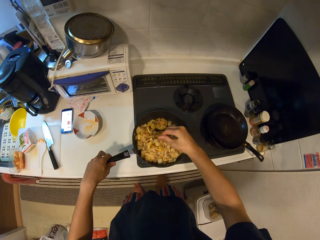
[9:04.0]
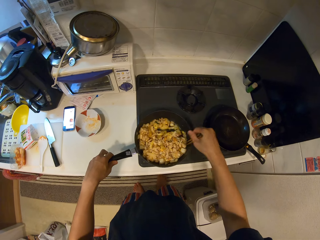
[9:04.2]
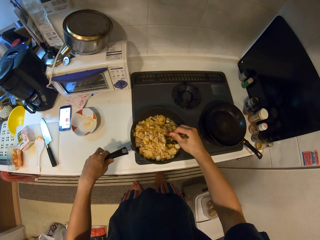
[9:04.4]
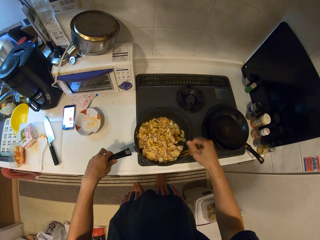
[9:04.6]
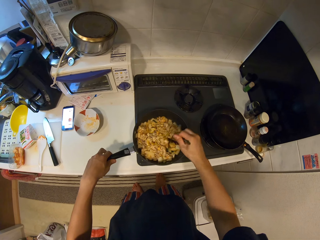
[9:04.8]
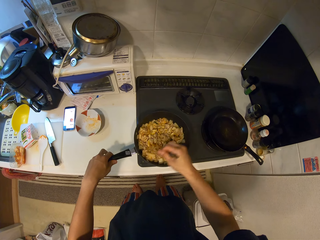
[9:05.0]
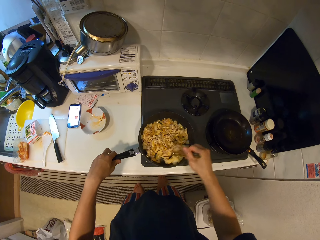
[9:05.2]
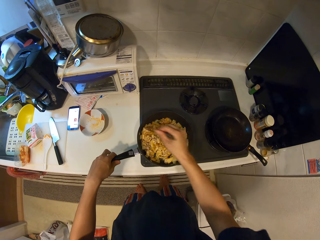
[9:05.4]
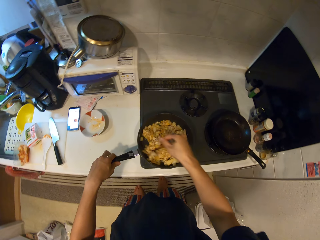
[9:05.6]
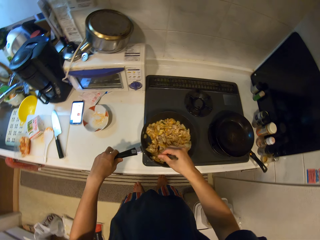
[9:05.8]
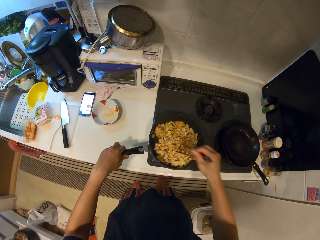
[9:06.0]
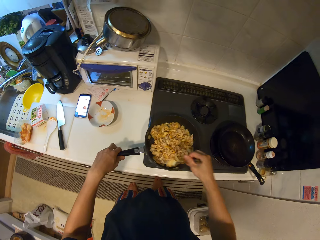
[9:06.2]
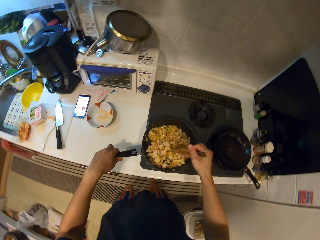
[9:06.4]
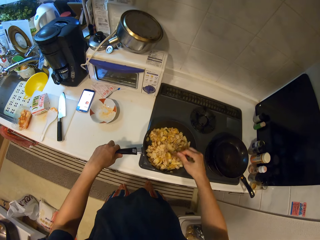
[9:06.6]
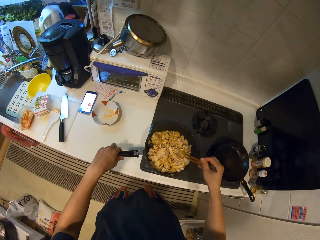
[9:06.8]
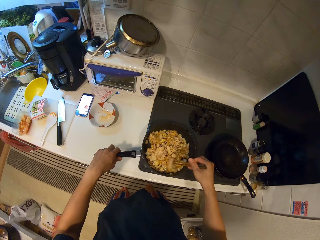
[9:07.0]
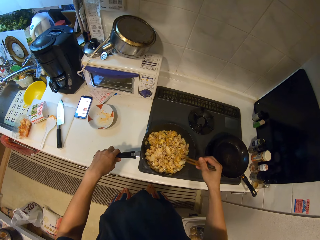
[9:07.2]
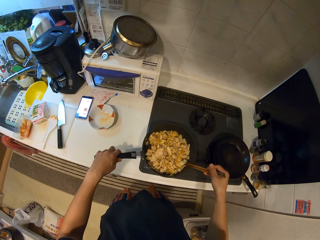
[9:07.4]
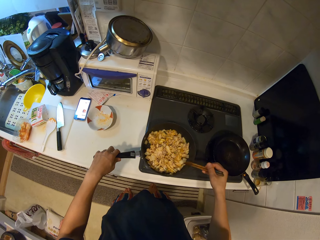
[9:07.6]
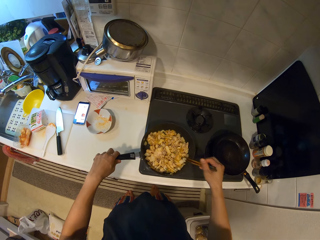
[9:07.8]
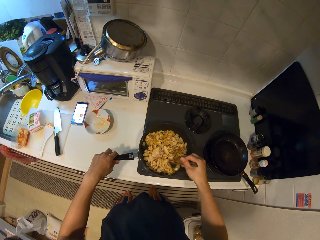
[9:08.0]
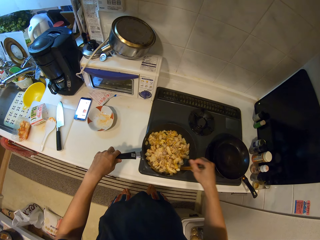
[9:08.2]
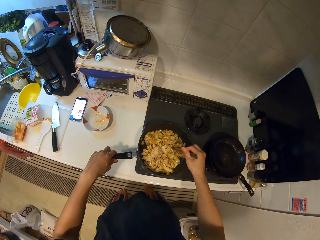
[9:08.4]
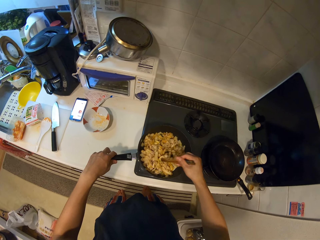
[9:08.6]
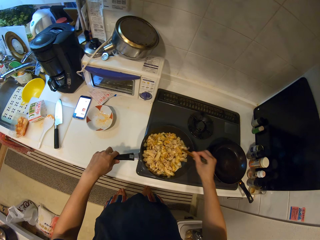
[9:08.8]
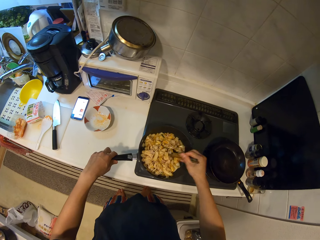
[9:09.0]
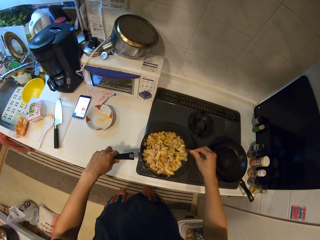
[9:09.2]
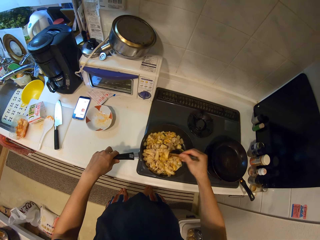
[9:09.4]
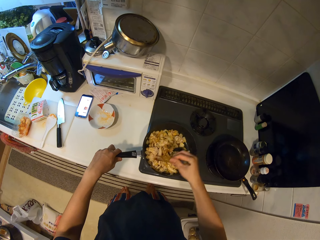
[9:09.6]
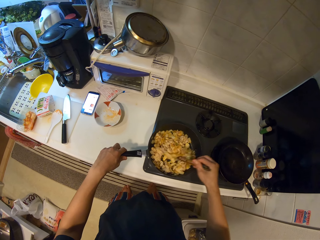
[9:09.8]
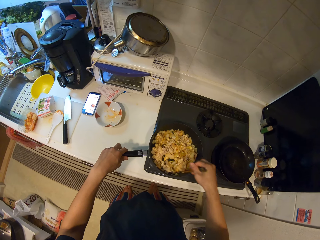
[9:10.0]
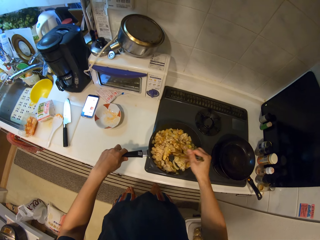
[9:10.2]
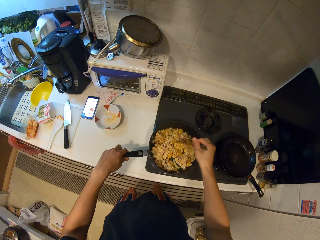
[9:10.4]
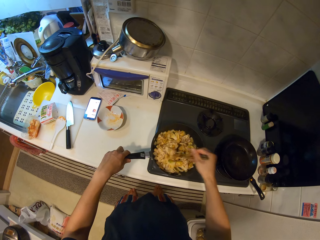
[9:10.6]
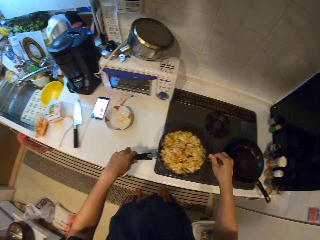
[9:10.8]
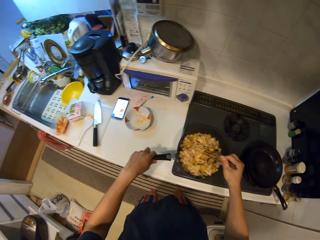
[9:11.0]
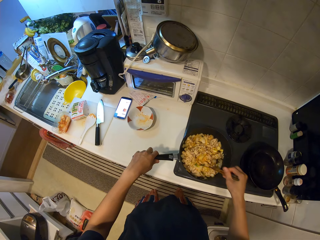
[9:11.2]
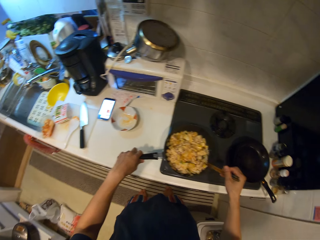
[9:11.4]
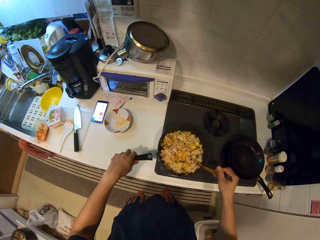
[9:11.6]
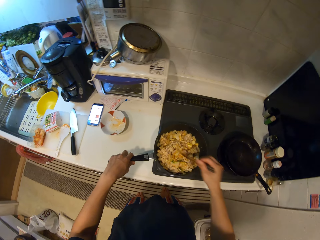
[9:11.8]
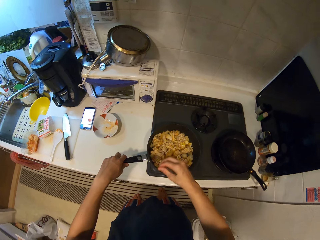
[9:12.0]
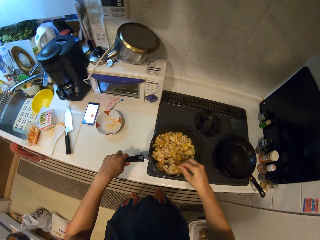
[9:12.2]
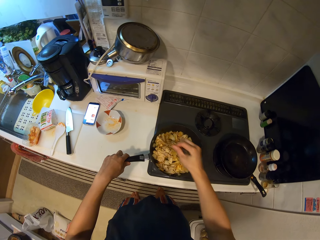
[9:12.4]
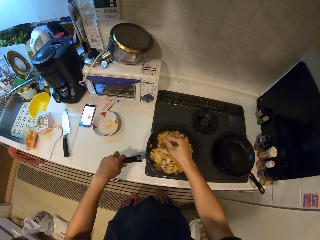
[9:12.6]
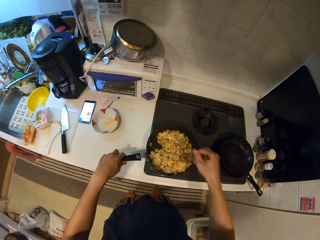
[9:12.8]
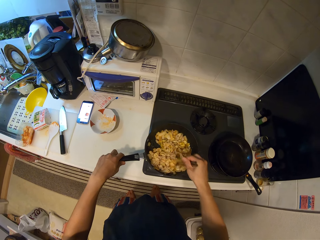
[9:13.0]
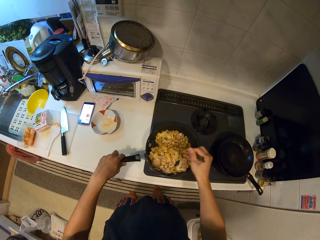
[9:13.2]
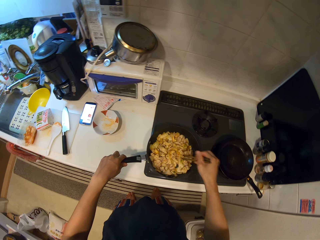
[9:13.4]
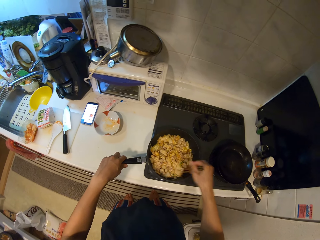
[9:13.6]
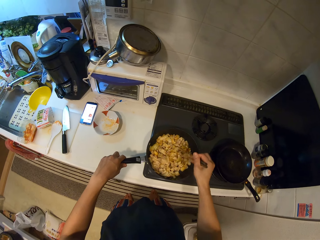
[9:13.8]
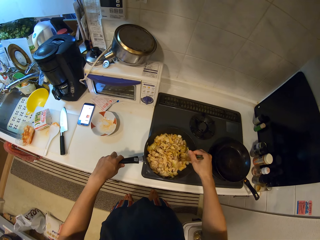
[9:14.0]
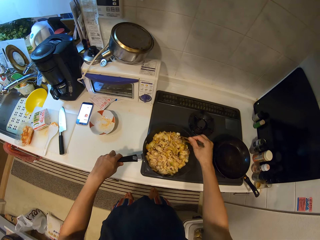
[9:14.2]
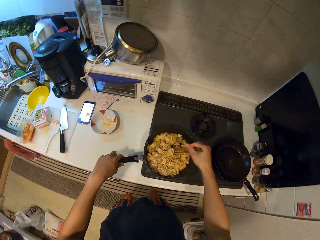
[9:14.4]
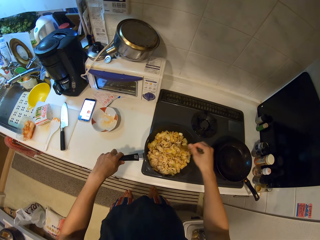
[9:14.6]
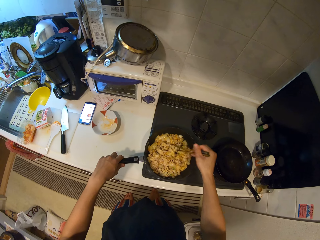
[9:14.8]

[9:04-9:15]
The camera wearer hits the edge of the pan with the stick. They stir the food with the chopsticks. They hit the edge of the pan with the stick. They stir the food with the chopsticks.

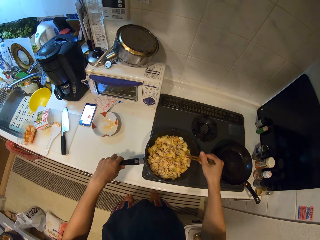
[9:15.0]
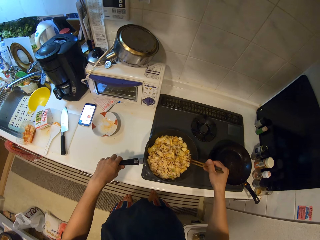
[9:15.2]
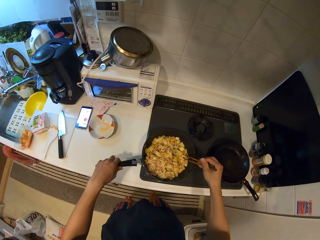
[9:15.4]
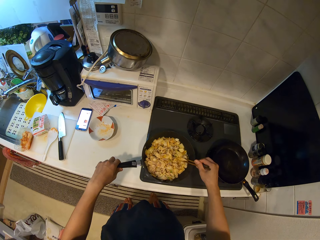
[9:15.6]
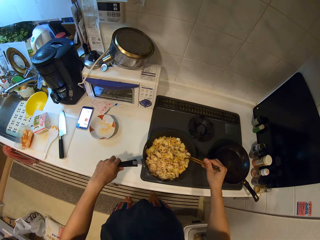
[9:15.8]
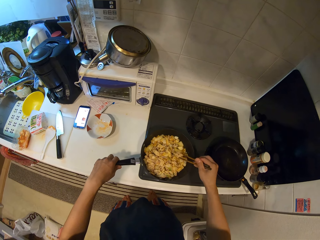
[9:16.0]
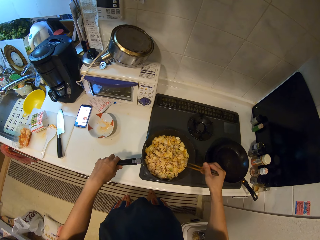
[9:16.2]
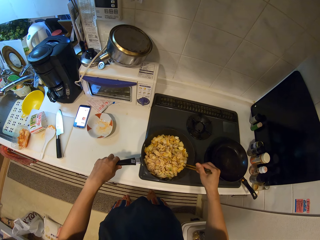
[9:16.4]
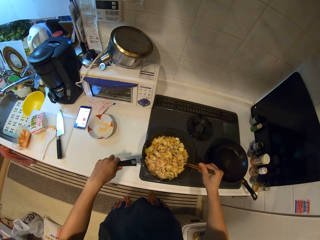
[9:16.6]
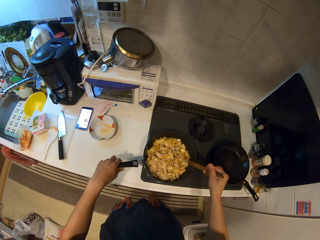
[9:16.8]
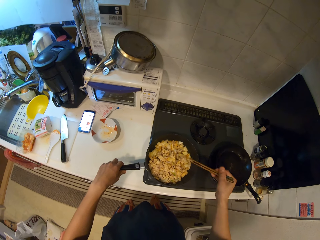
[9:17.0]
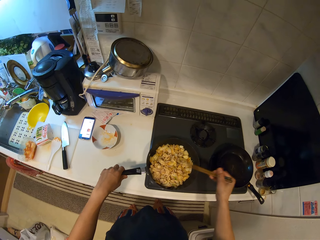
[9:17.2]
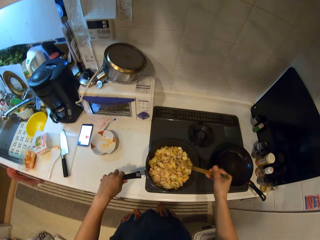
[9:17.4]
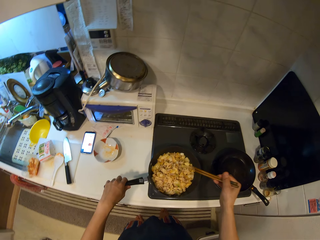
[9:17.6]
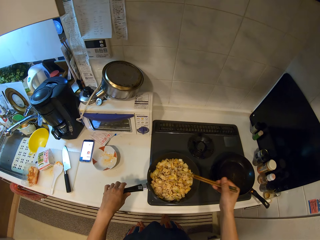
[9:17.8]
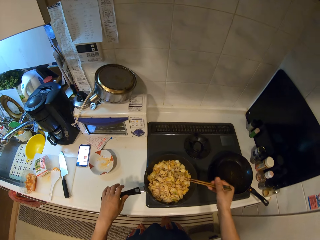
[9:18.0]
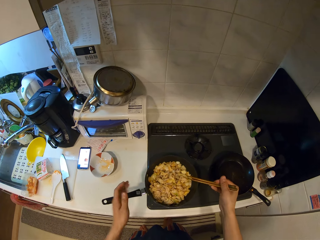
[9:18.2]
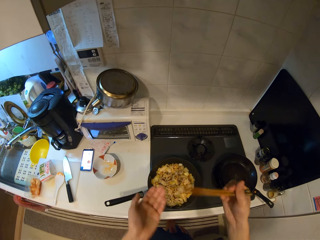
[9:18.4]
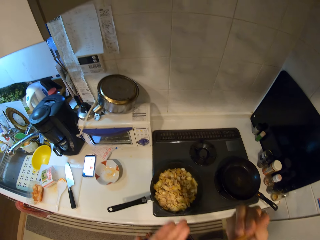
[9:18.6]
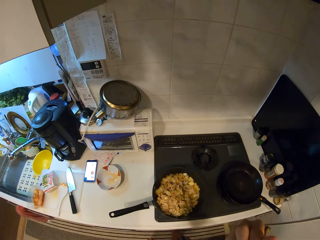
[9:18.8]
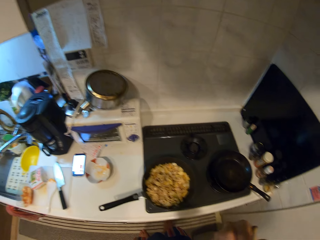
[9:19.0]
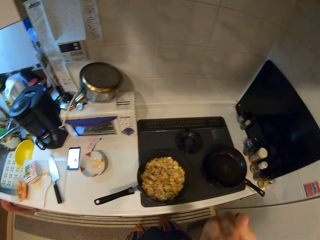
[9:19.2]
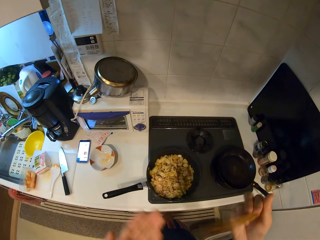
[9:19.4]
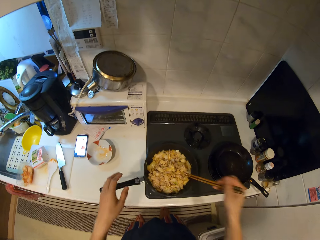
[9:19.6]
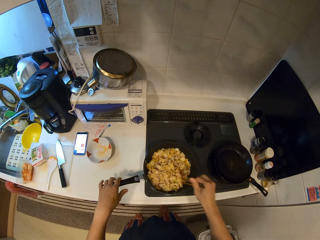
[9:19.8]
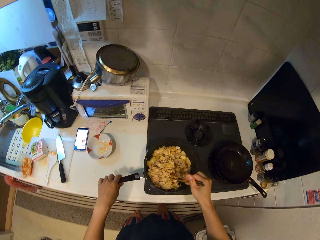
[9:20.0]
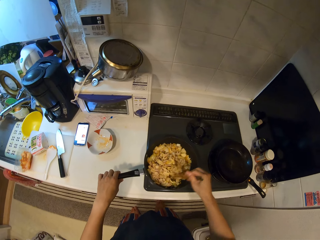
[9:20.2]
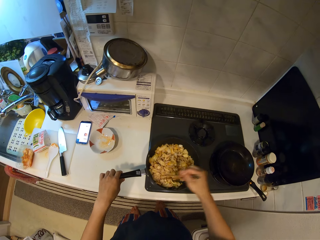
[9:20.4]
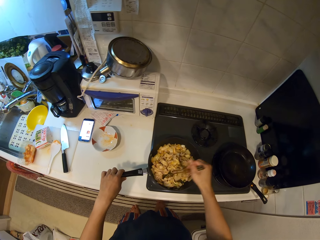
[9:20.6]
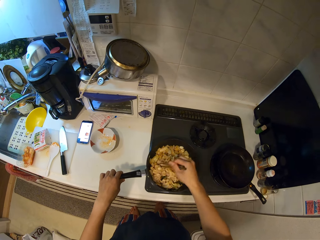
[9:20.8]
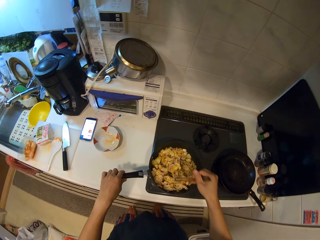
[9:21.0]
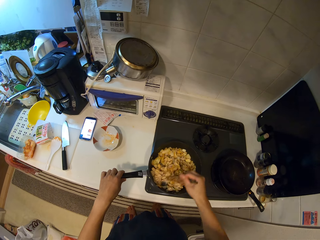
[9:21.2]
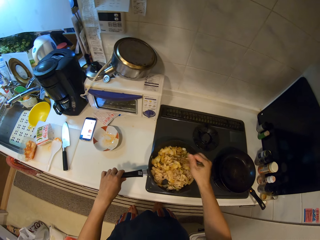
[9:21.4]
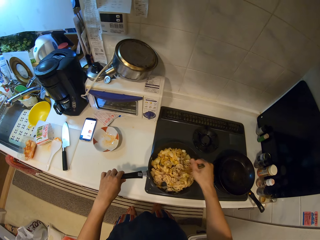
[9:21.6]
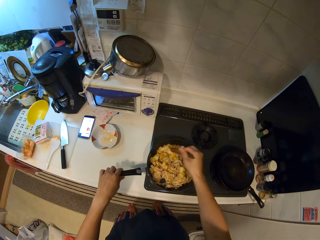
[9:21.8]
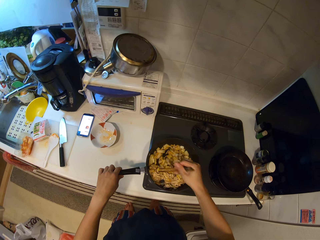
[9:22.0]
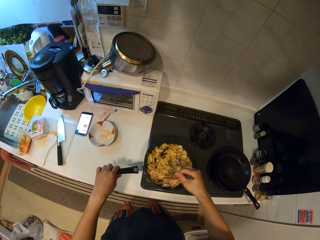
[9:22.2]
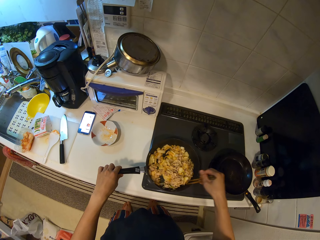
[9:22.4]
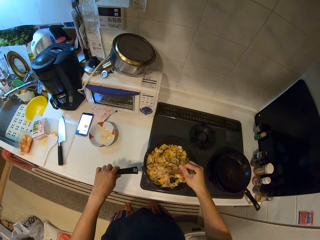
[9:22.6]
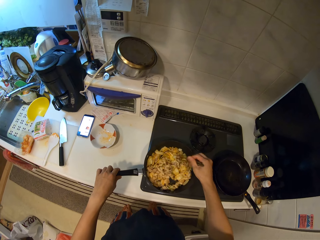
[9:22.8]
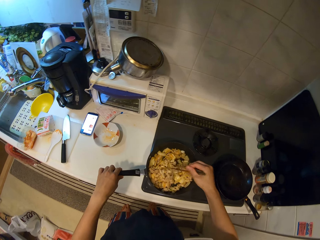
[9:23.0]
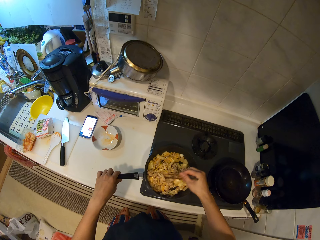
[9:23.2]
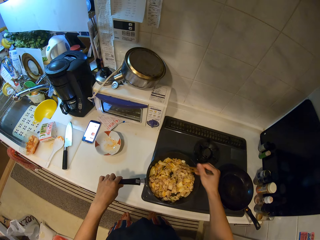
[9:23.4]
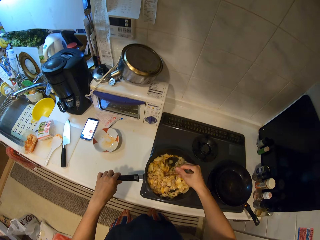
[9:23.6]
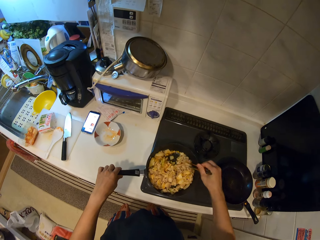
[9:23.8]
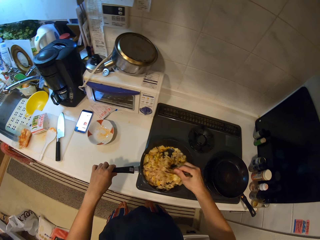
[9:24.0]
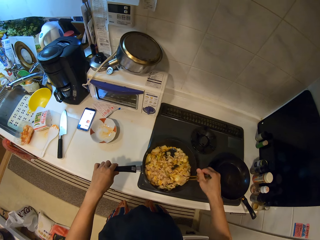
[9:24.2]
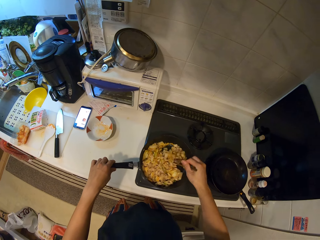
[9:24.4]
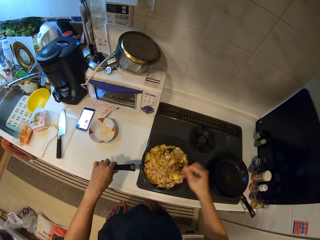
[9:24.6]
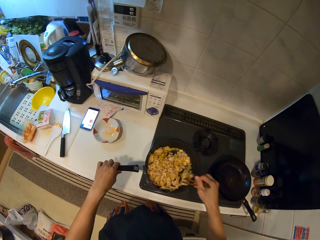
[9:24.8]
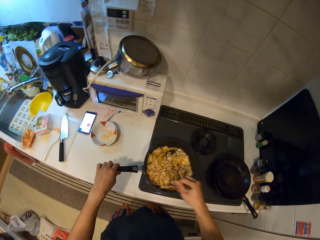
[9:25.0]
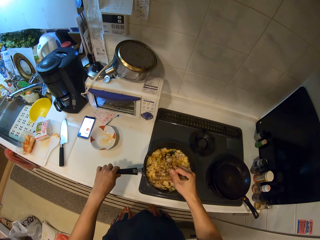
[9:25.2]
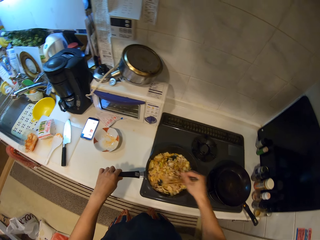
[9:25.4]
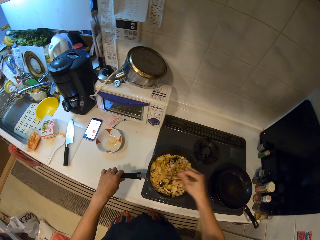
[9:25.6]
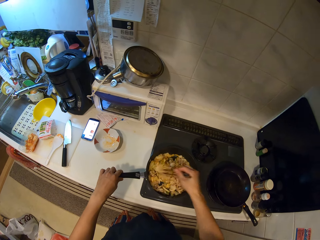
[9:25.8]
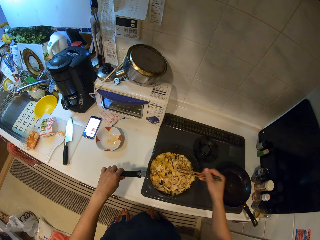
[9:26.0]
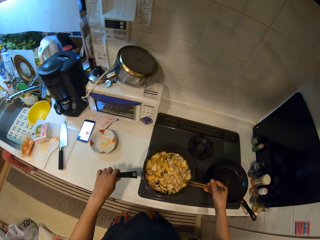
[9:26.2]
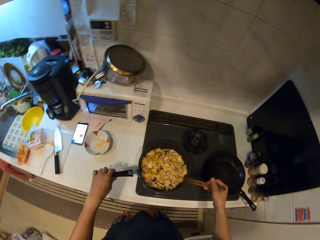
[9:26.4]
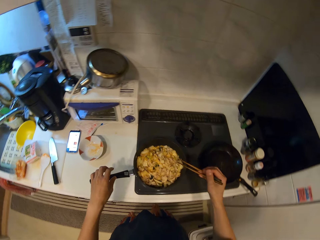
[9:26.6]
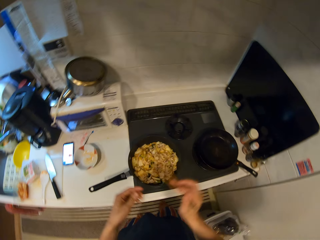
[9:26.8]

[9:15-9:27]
The camera wearer scoops pasta from a pan with chopsticks. They eat the pasta. They stir the pasta on the pan with the chopsticks. They hit the edge of the pan with the chopsticks.
